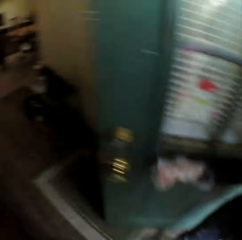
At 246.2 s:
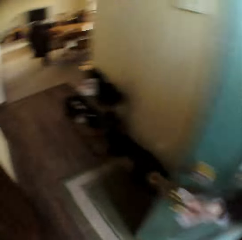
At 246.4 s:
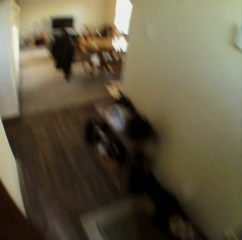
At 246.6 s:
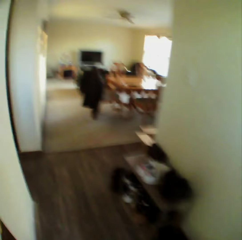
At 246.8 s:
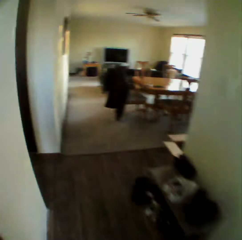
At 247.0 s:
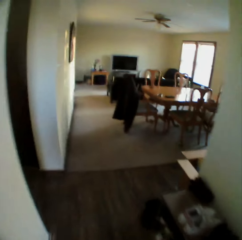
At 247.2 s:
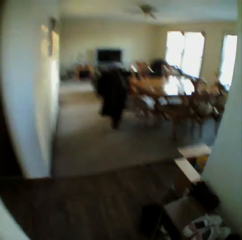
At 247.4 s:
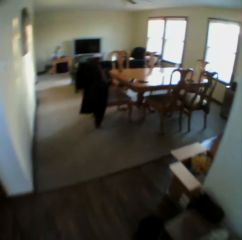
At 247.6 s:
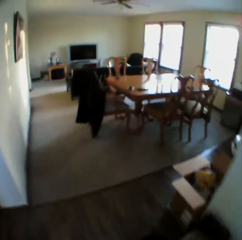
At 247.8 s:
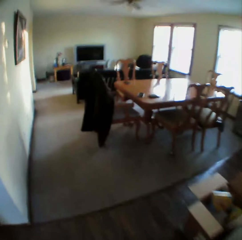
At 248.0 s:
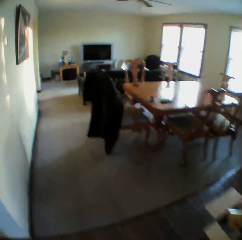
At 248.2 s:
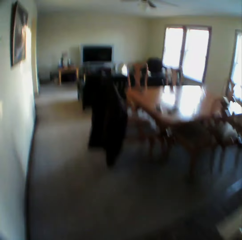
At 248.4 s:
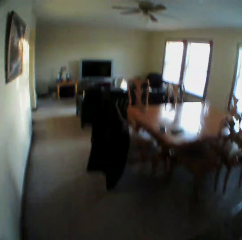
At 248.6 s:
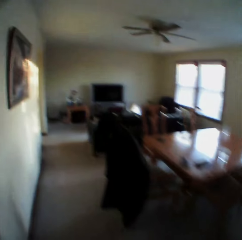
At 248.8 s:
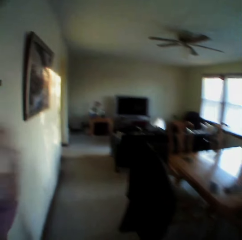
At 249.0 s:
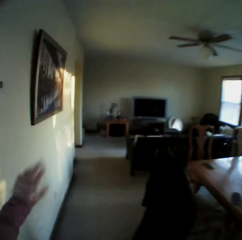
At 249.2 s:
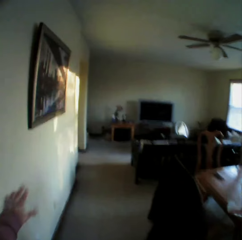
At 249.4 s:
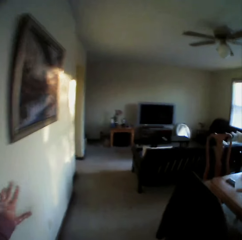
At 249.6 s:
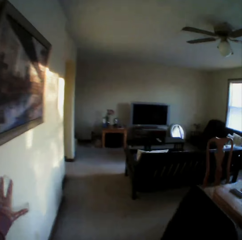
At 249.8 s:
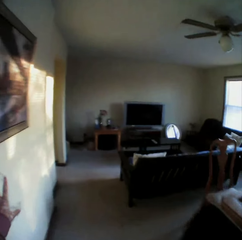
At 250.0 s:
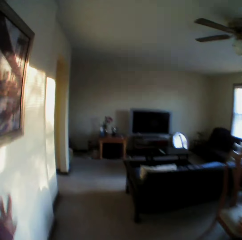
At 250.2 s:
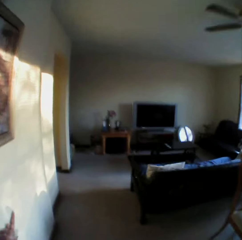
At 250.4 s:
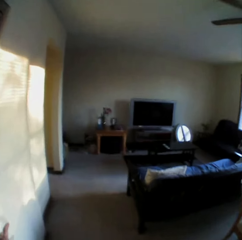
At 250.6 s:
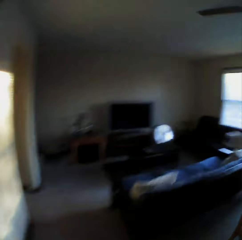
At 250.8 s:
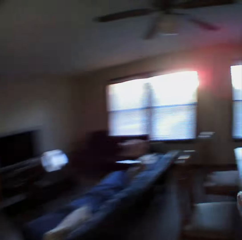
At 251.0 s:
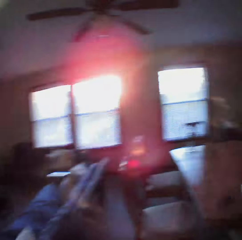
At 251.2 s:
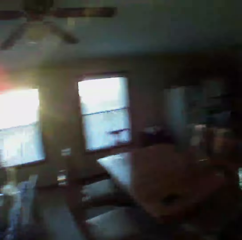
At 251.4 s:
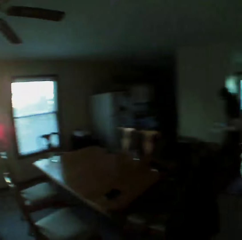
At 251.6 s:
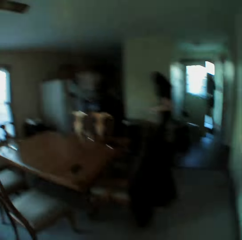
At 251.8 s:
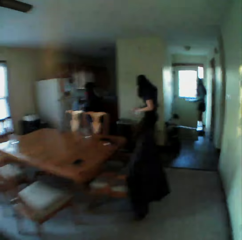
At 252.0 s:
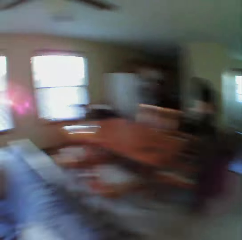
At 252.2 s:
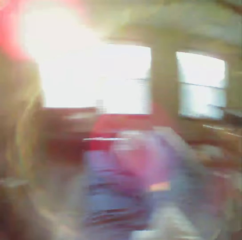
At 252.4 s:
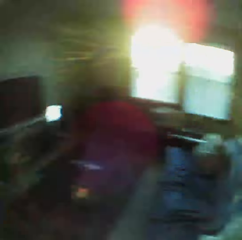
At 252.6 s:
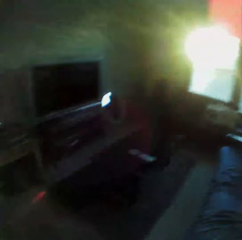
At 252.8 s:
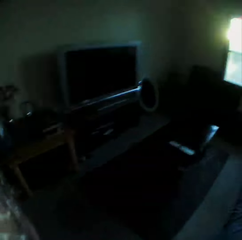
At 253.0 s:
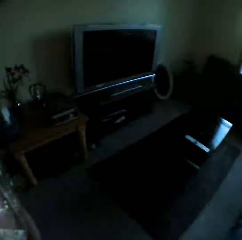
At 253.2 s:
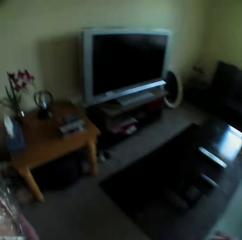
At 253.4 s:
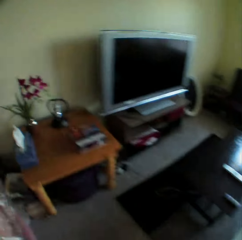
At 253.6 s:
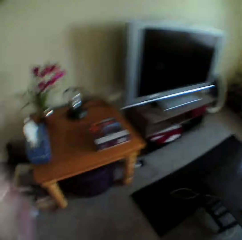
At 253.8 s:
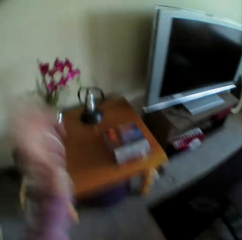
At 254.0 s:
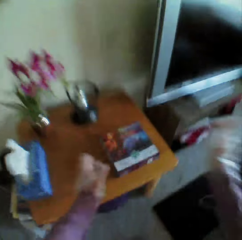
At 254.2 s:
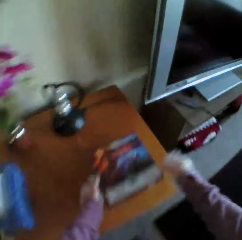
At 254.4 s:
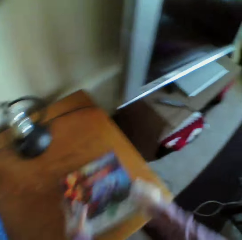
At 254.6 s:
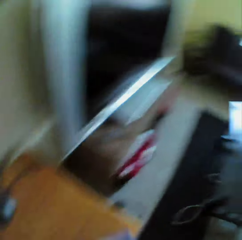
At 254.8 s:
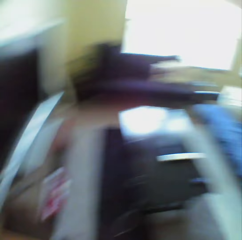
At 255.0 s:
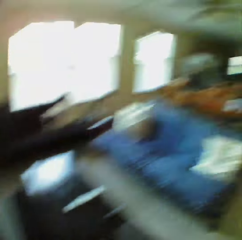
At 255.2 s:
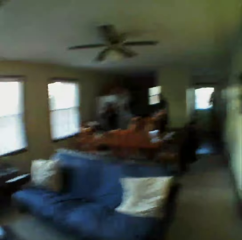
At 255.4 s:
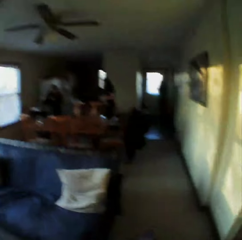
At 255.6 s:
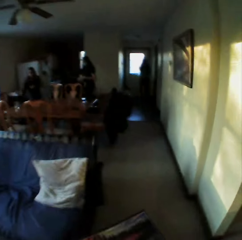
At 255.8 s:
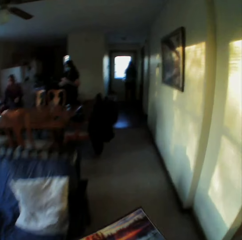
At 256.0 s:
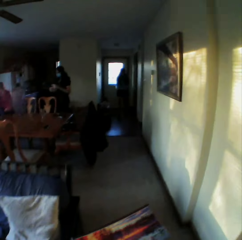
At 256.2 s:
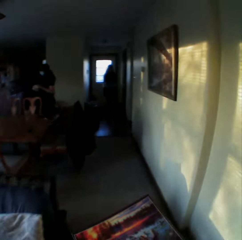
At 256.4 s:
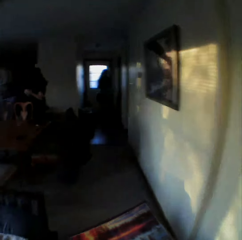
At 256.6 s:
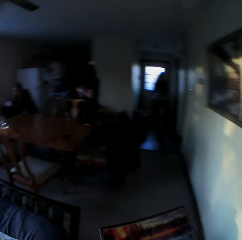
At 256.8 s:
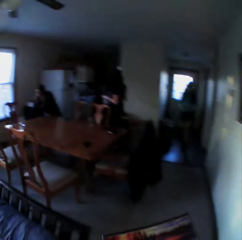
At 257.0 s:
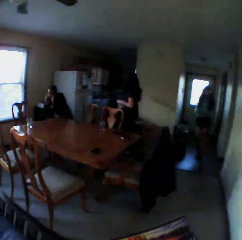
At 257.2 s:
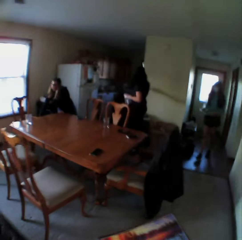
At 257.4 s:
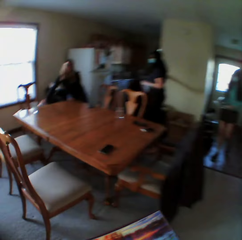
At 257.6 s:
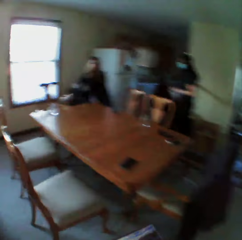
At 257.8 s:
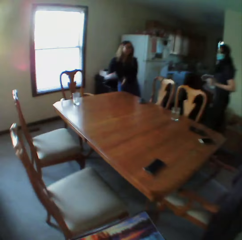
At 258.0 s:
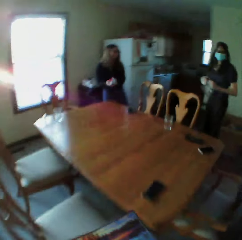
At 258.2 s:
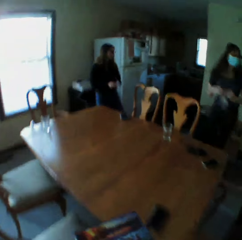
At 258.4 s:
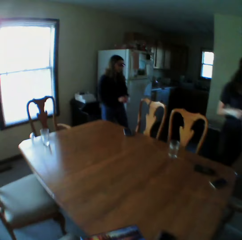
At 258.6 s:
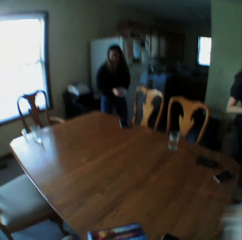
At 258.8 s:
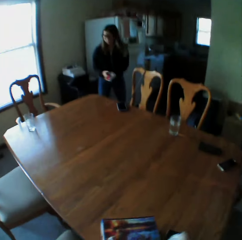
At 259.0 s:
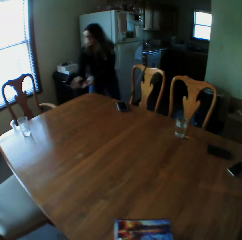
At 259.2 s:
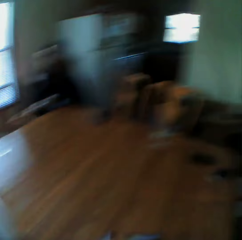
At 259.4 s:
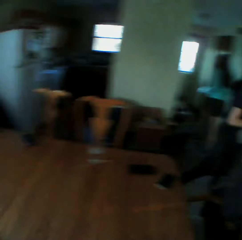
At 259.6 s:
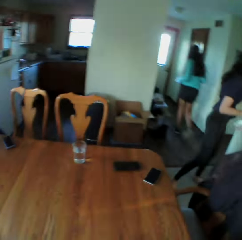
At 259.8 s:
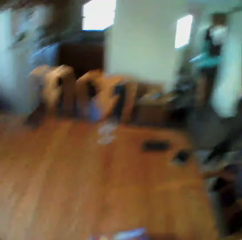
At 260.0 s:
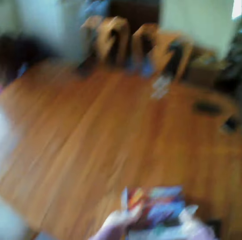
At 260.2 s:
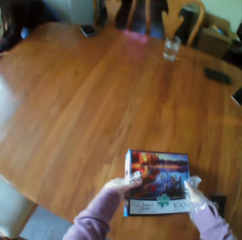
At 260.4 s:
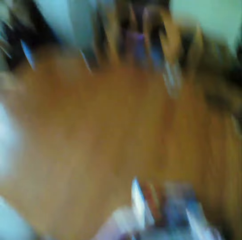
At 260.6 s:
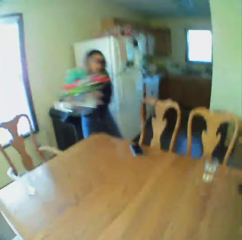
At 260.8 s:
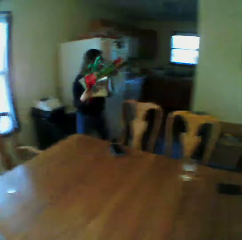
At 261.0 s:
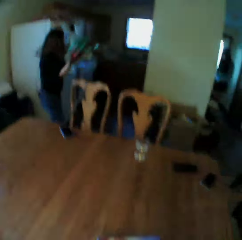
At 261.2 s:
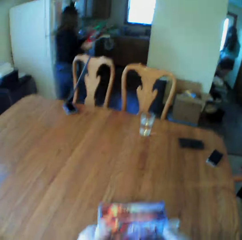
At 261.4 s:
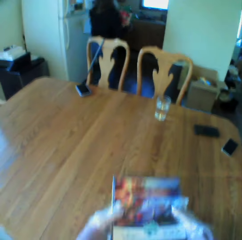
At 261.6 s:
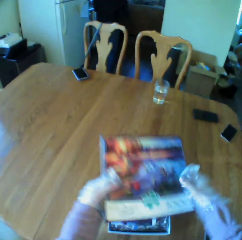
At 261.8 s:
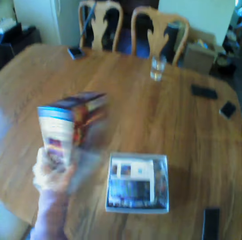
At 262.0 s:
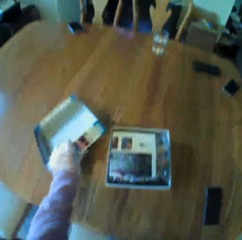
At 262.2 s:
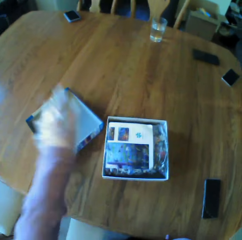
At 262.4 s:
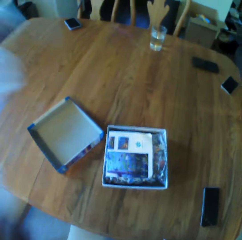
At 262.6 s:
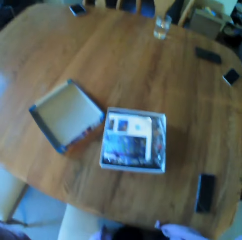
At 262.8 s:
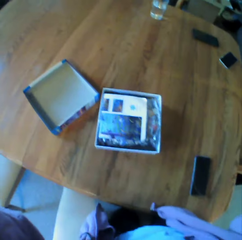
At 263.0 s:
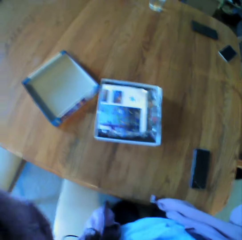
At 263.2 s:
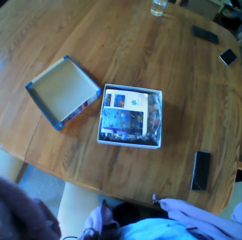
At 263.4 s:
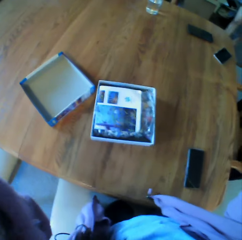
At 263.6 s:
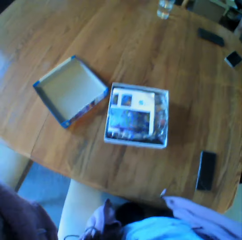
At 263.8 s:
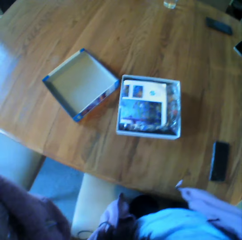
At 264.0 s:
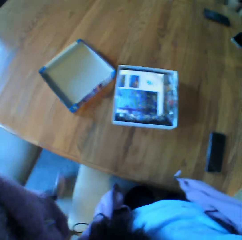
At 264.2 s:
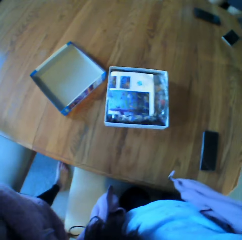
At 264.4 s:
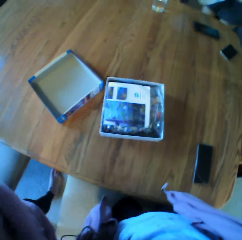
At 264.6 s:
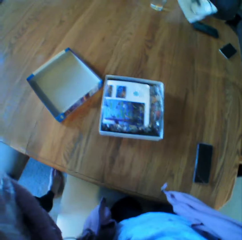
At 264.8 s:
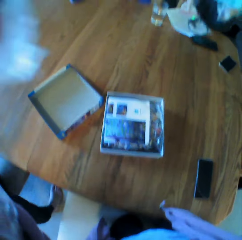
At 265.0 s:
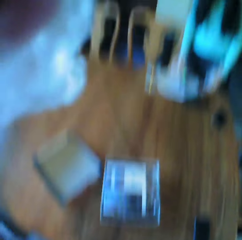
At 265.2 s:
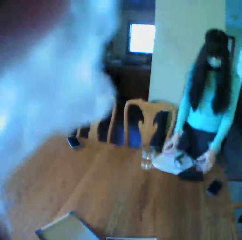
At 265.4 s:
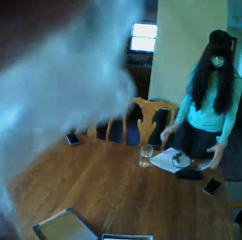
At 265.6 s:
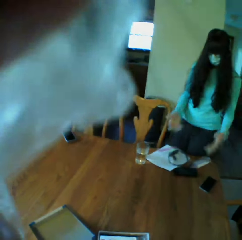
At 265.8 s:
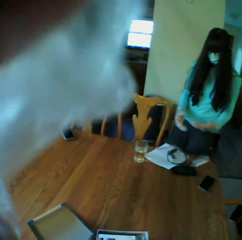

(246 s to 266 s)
The camera wearer walks in the house. They pick the packaged board game materials. They walk around. They put the packaged board game materials on the table. They open the board game materials packaging box.

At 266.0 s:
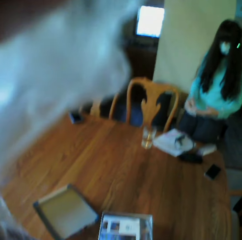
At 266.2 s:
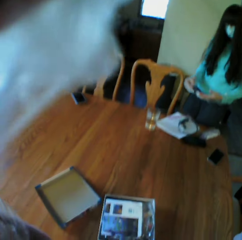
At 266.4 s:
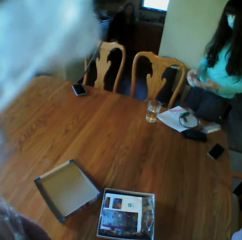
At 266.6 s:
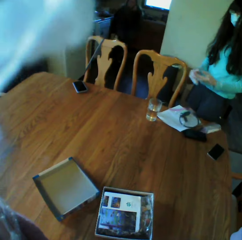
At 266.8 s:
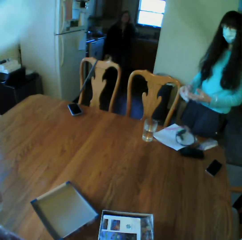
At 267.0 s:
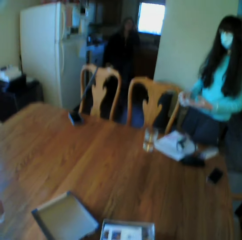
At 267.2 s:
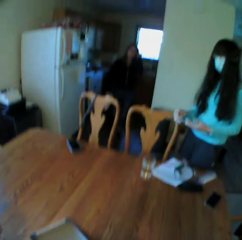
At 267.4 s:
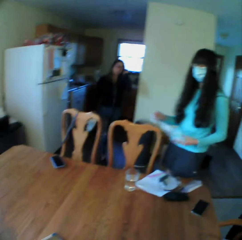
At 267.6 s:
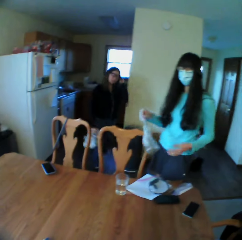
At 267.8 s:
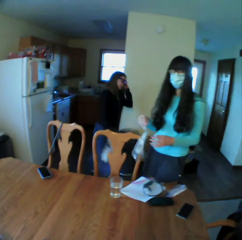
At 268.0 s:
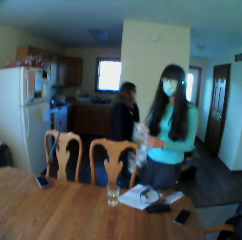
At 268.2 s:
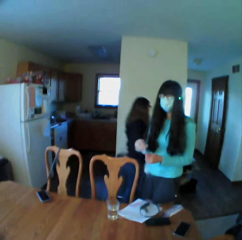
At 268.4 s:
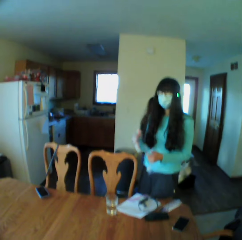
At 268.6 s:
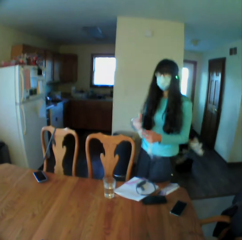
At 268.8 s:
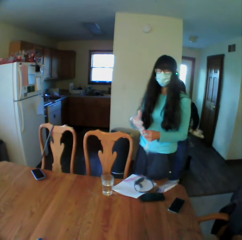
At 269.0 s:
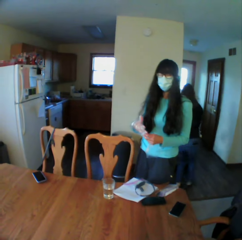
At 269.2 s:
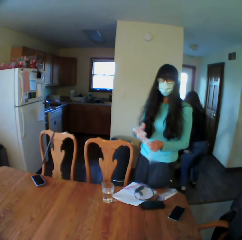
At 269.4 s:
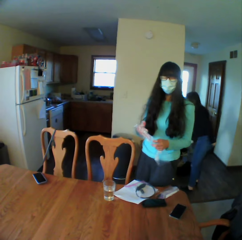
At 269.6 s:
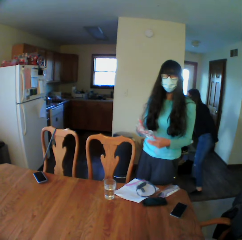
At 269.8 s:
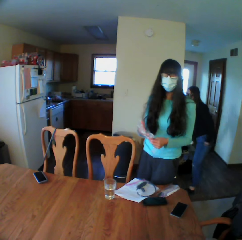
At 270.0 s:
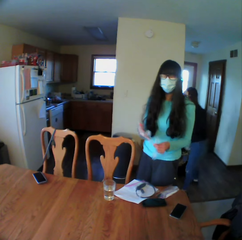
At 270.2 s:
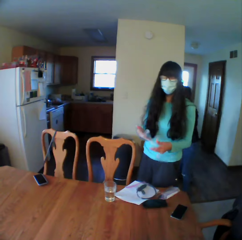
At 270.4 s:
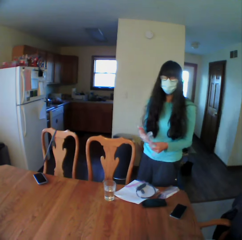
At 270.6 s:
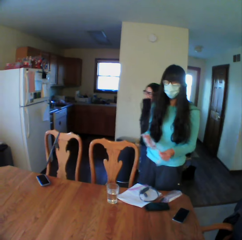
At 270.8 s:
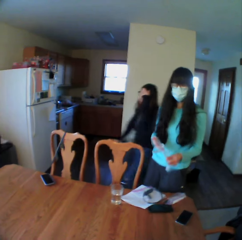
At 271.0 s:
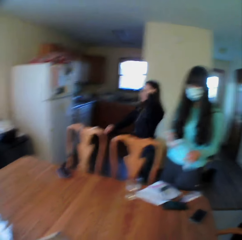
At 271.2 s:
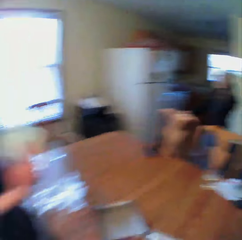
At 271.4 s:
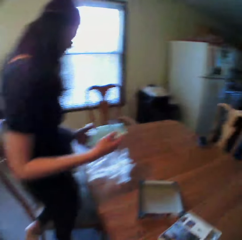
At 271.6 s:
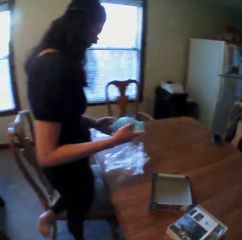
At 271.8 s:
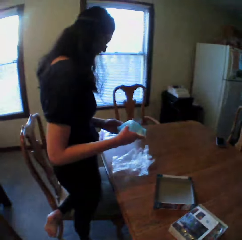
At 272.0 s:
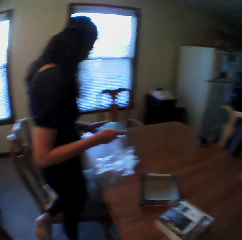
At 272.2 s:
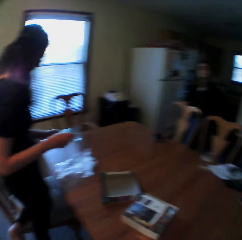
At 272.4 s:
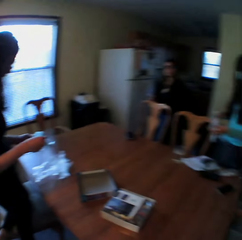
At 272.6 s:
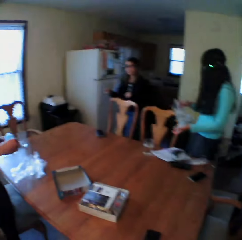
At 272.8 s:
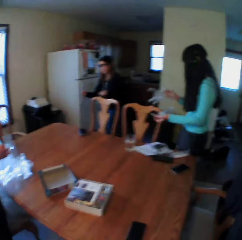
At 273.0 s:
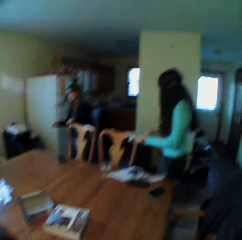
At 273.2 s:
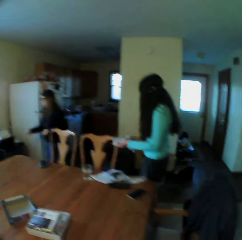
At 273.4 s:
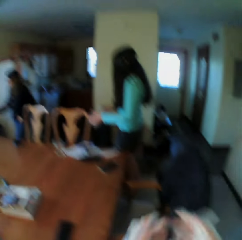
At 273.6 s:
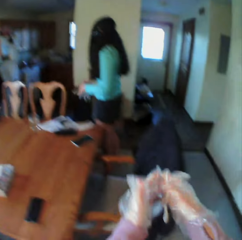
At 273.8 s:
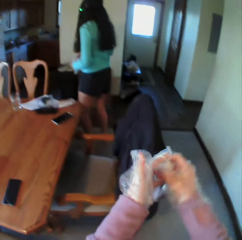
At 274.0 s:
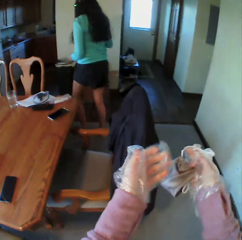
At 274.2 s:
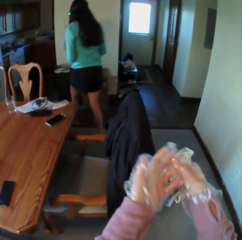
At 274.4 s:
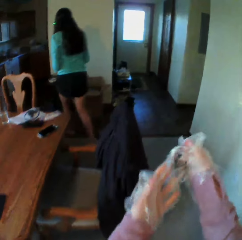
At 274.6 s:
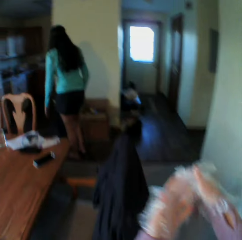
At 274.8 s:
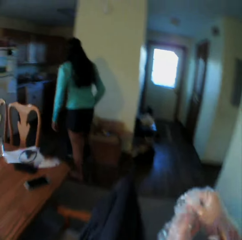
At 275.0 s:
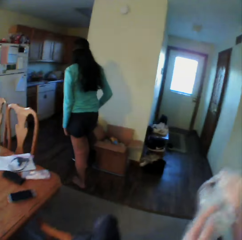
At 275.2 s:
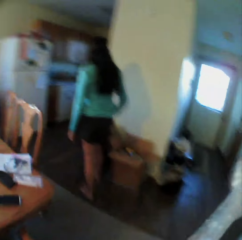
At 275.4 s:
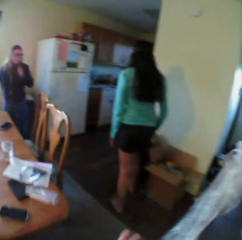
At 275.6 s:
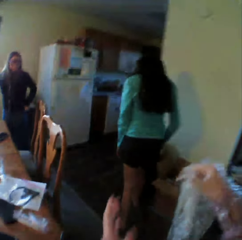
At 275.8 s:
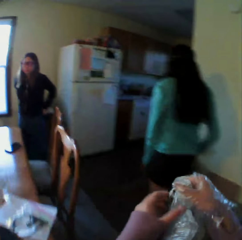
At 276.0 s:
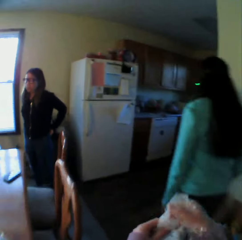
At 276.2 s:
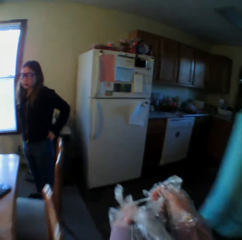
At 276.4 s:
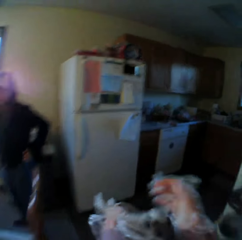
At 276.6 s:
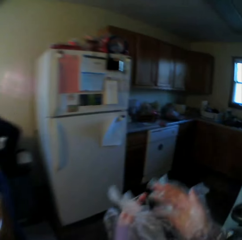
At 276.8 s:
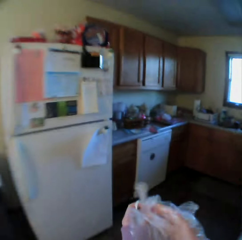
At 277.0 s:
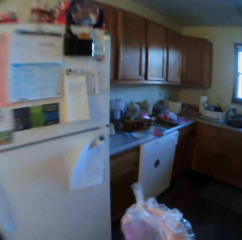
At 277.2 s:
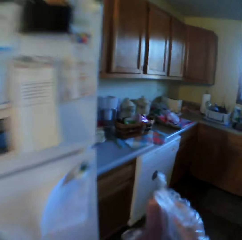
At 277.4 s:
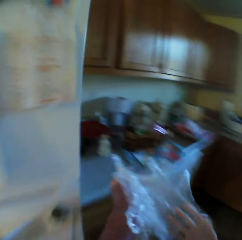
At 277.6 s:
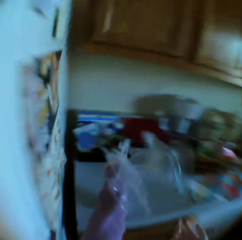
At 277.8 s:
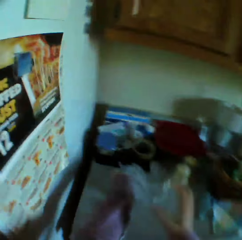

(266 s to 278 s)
A woman removes gloves. The camera wearer removes the nylon gloves. They walk around.
